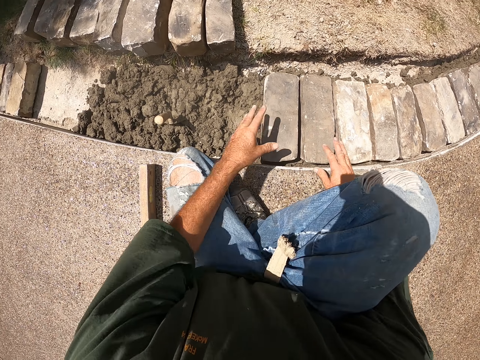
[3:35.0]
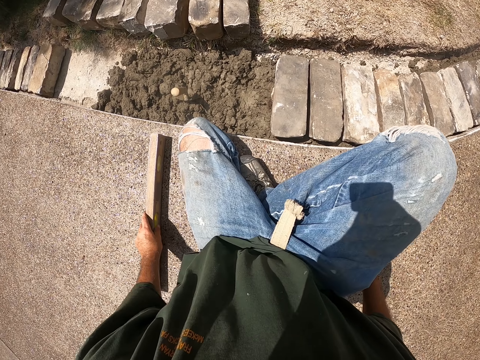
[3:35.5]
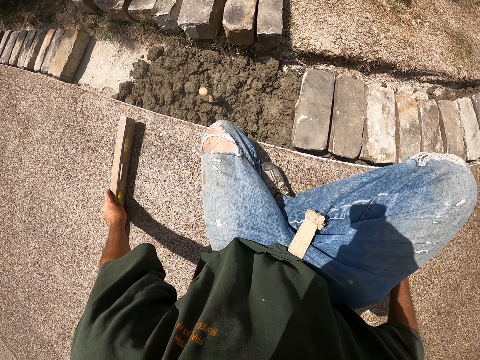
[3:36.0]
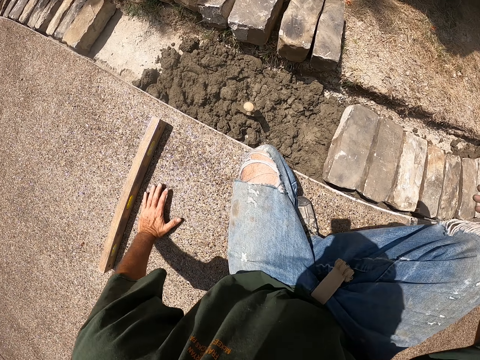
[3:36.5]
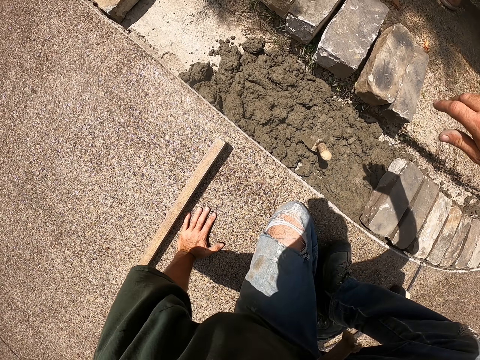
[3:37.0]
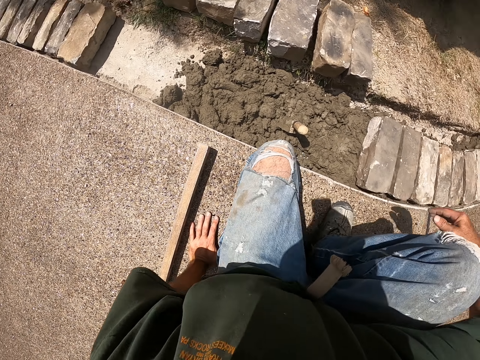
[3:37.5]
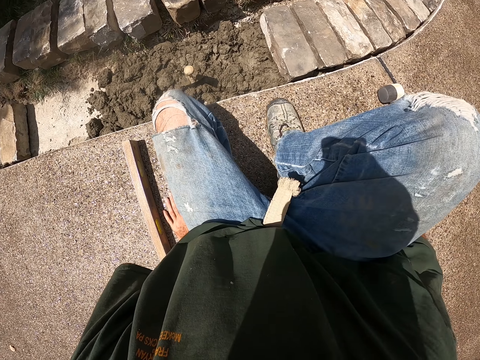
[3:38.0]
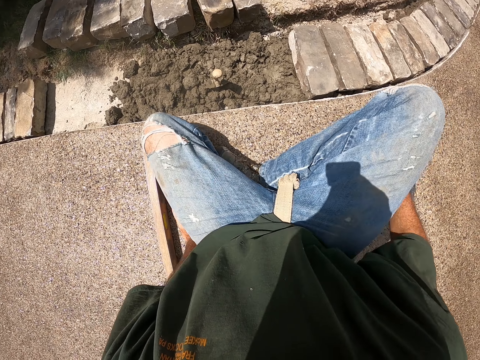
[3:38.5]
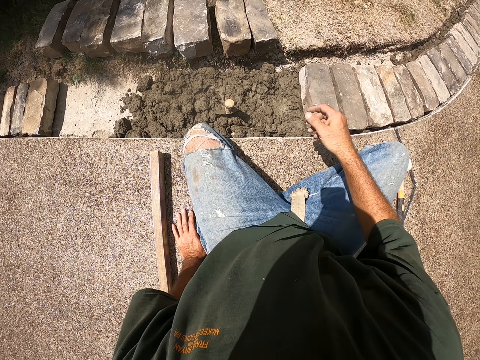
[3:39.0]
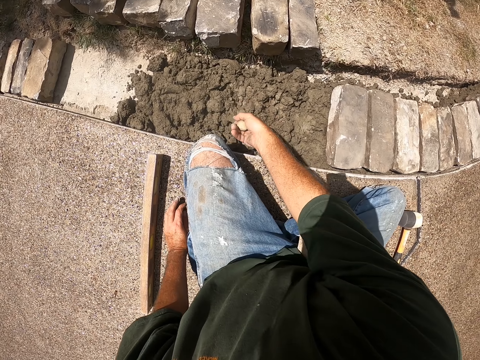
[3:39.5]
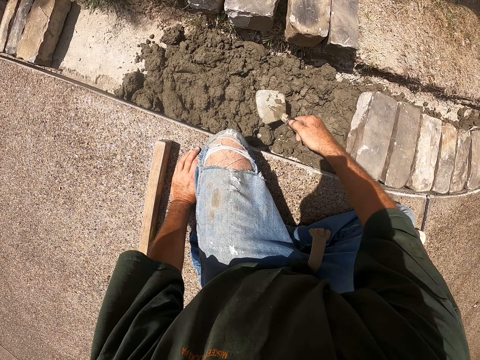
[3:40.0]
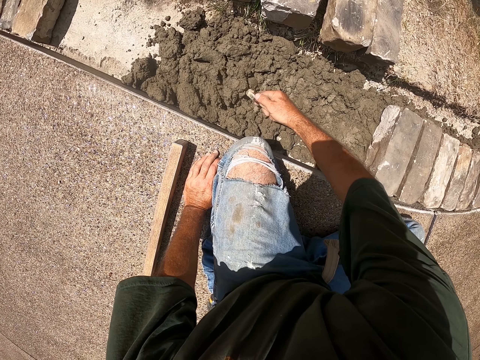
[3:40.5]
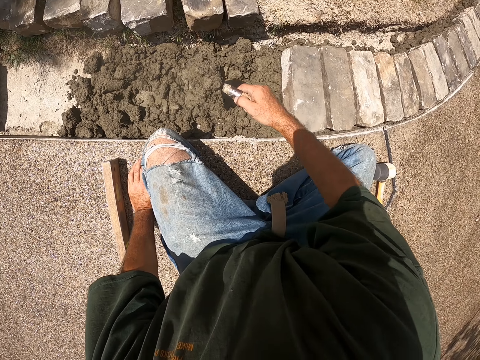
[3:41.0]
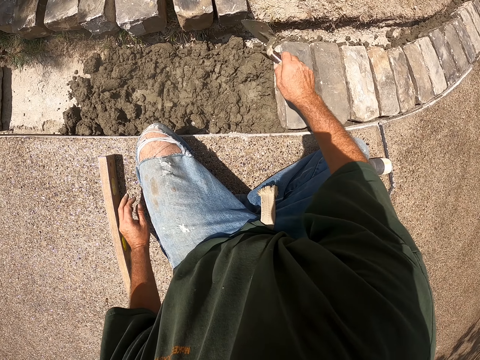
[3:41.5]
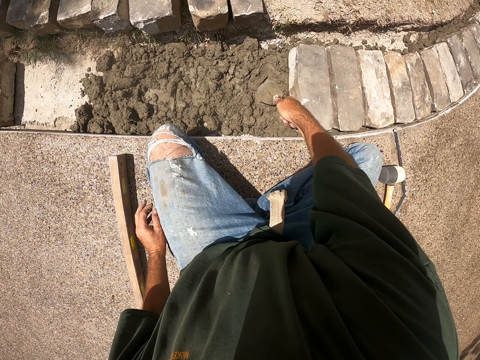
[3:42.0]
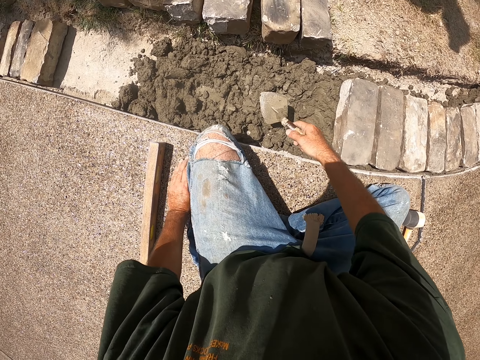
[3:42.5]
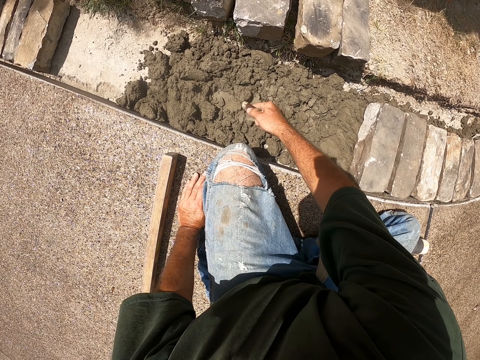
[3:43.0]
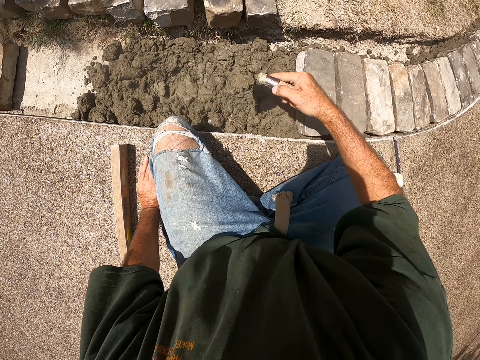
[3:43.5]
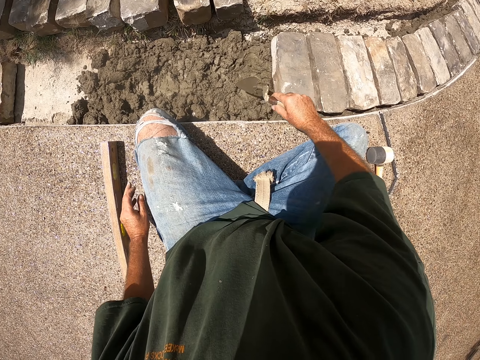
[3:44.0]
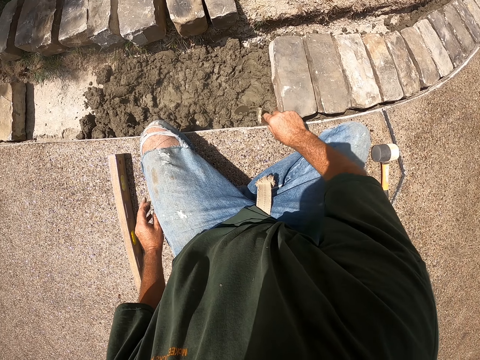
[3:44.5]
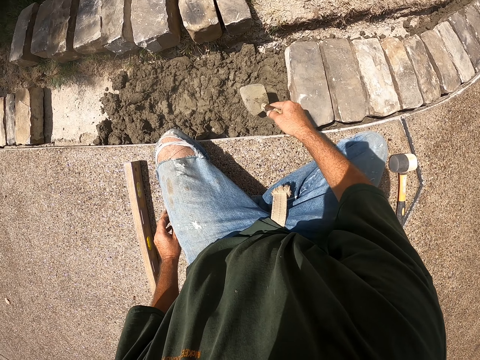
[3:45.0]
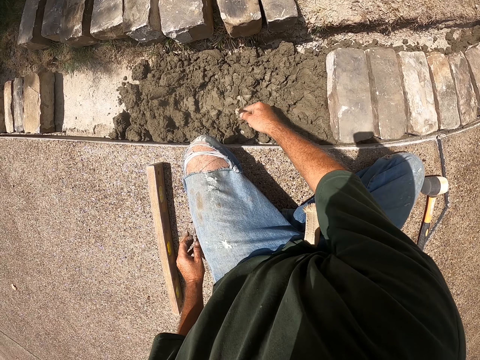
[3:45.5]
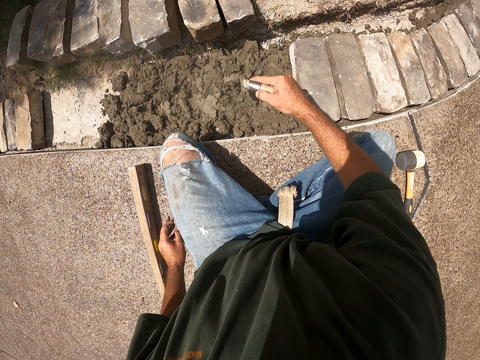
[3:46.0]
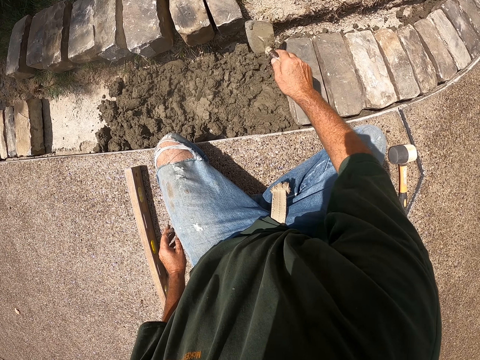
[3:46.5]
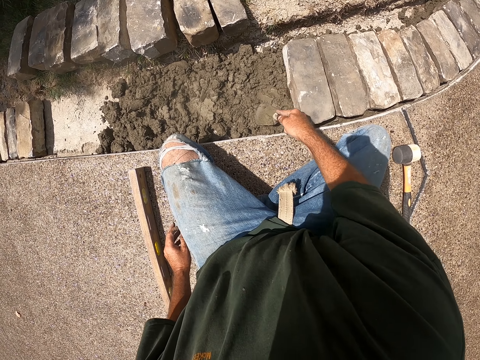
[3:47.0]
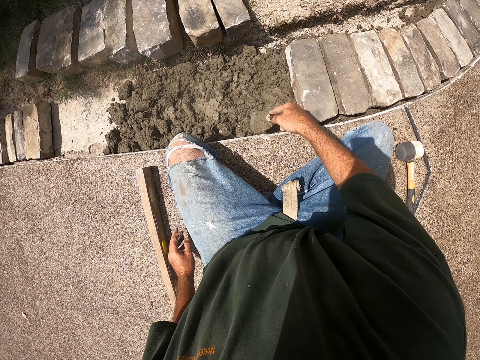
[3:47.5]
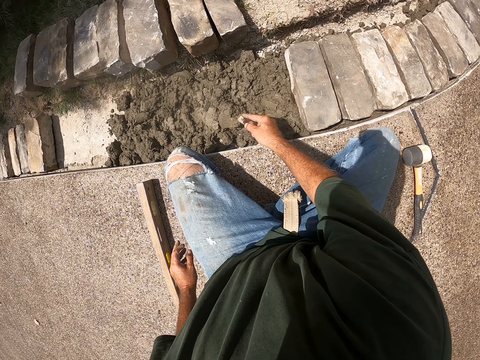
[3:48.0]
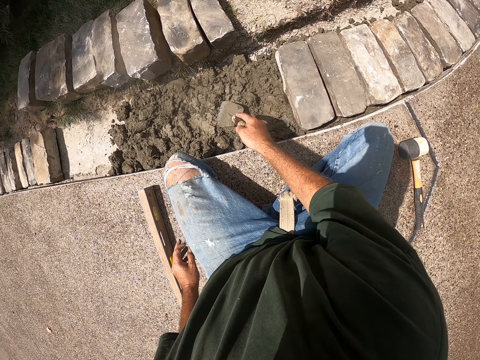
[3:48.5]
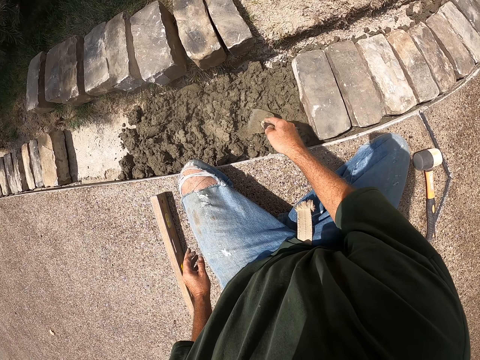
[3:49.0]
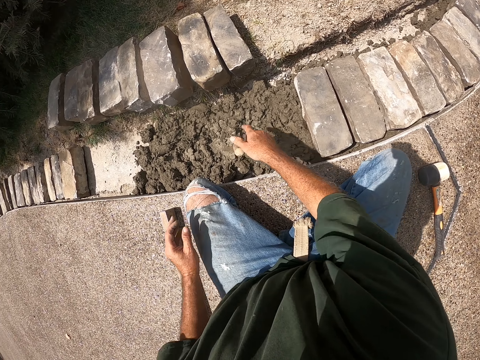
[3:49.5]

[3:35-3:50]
The camera wearer pushes down a brick. They move the I-beam level. They move beside the bricks. They pick up a scooper. They hold the trowel. They scoop the trowel. They spread cement. They pour the concrete. They level the concrete. They scoop the trowel. They pour the concrete. They scoop the trowel. They pour the concrete. They level the concrete. They move the concrete.

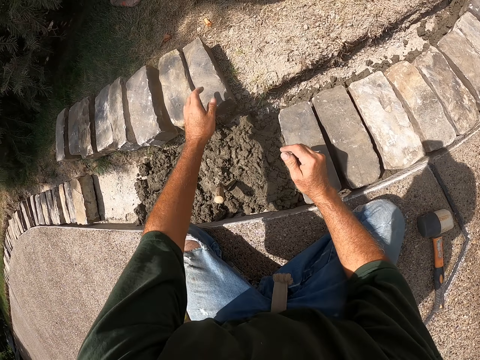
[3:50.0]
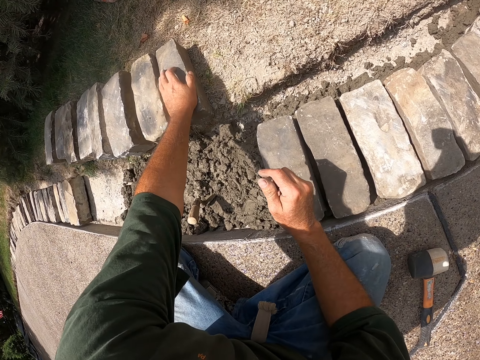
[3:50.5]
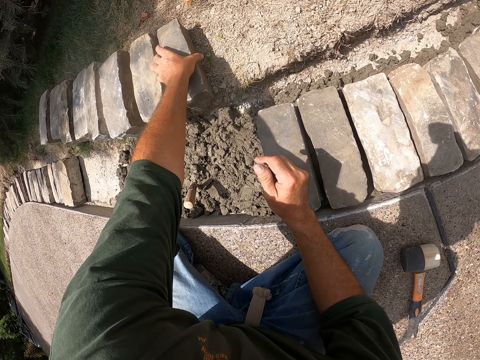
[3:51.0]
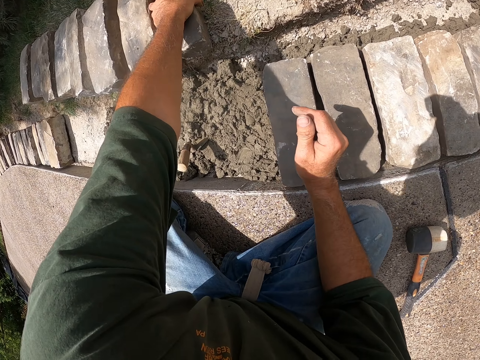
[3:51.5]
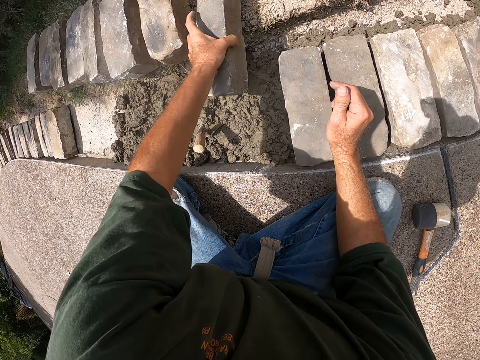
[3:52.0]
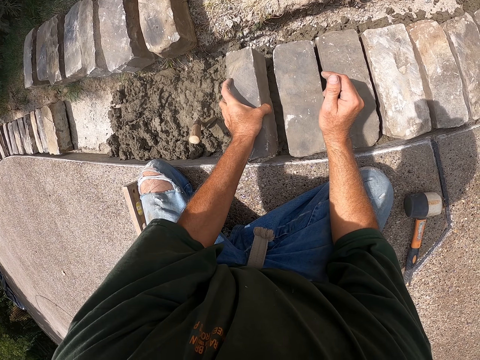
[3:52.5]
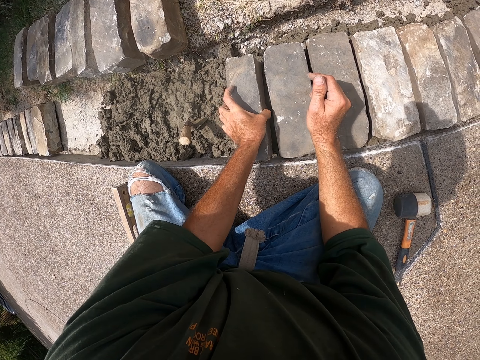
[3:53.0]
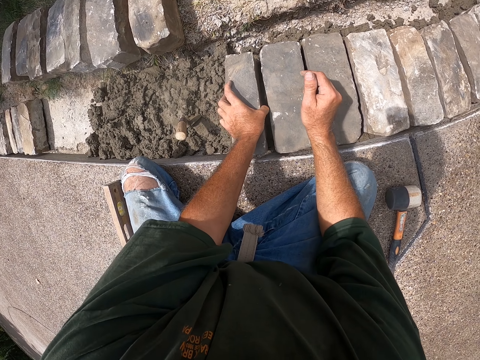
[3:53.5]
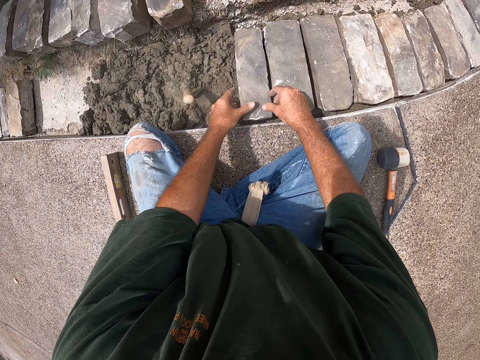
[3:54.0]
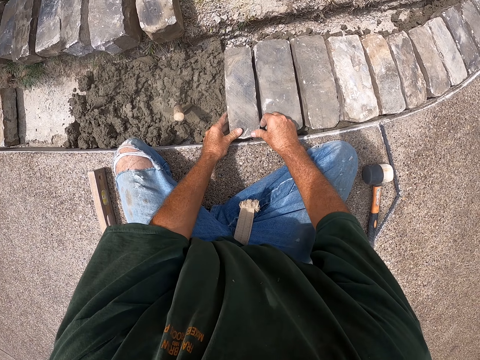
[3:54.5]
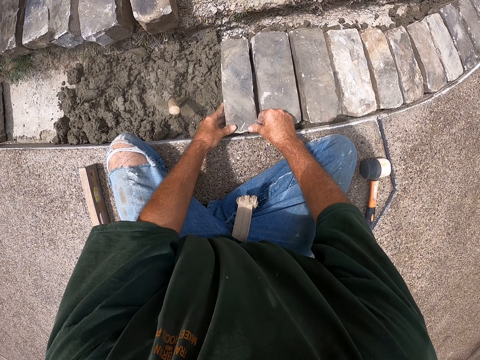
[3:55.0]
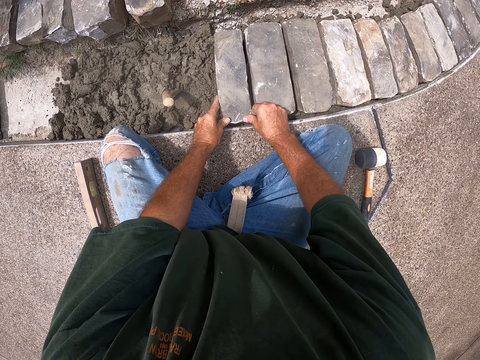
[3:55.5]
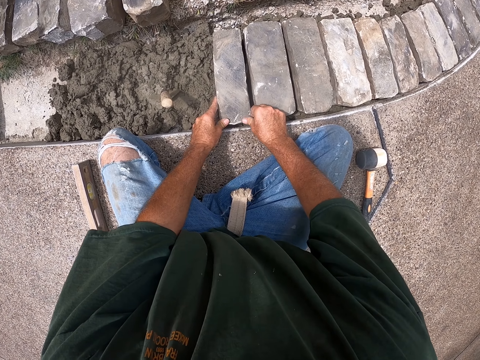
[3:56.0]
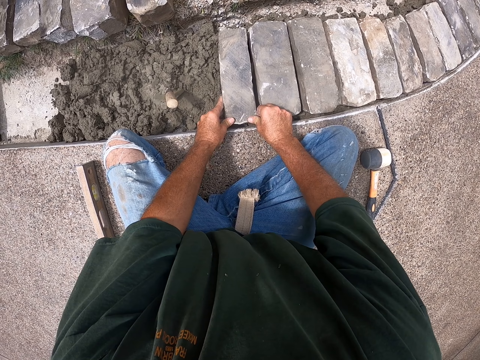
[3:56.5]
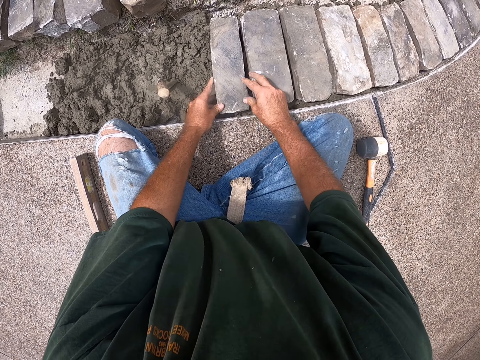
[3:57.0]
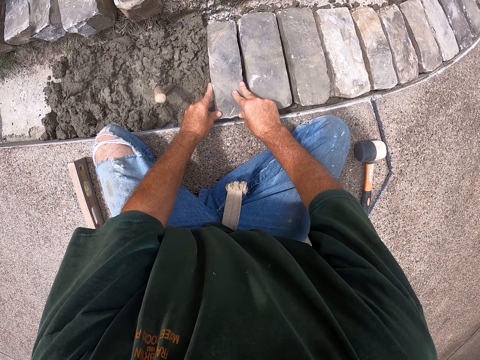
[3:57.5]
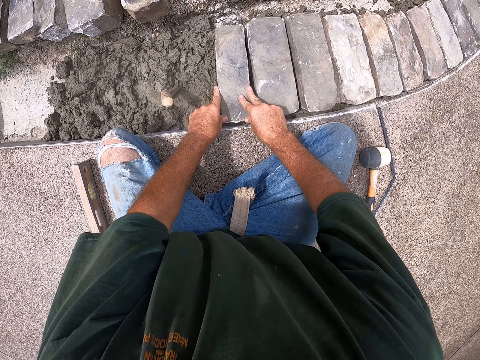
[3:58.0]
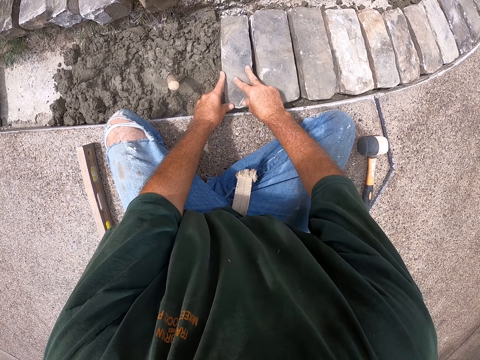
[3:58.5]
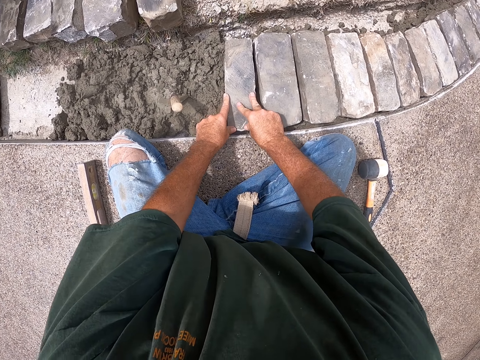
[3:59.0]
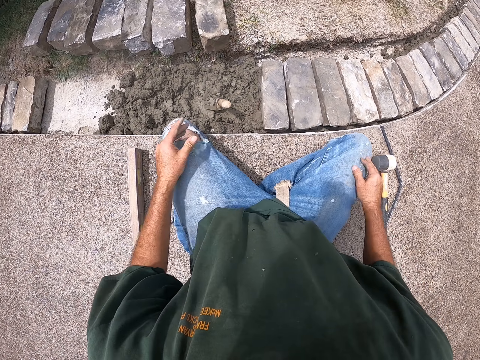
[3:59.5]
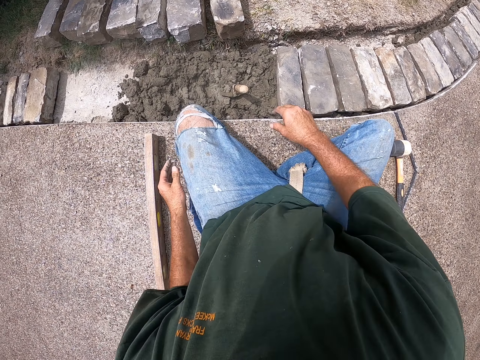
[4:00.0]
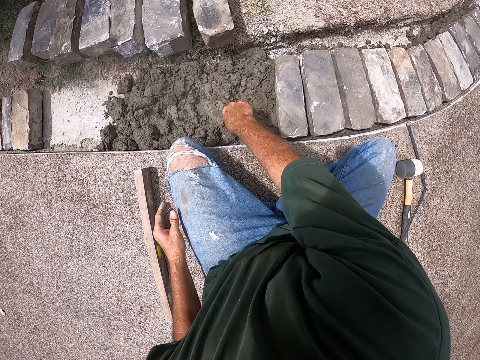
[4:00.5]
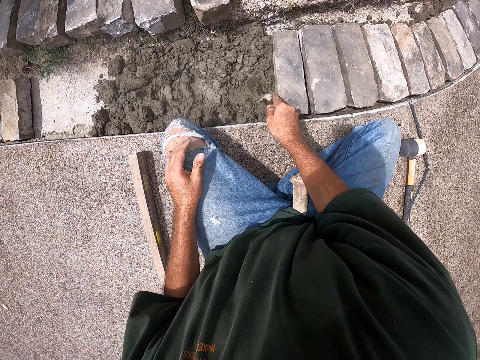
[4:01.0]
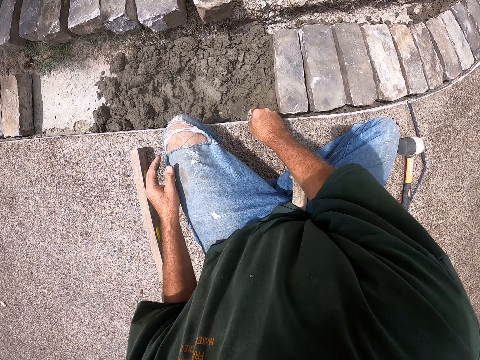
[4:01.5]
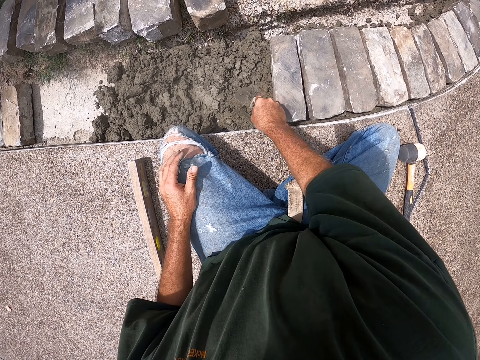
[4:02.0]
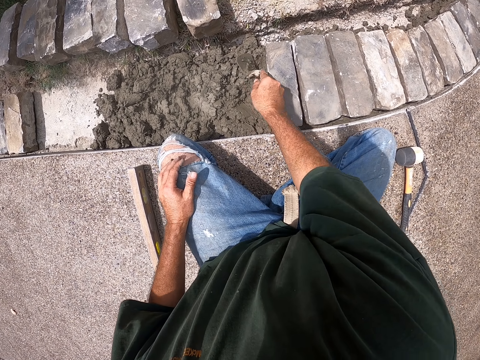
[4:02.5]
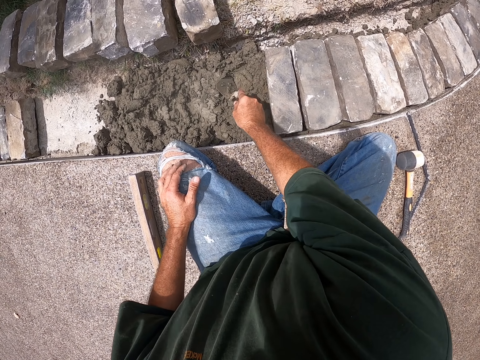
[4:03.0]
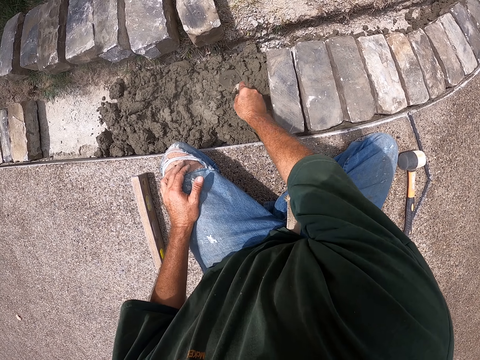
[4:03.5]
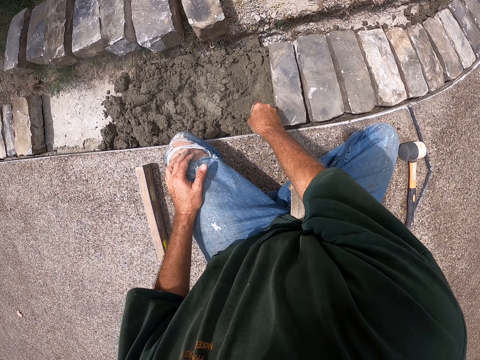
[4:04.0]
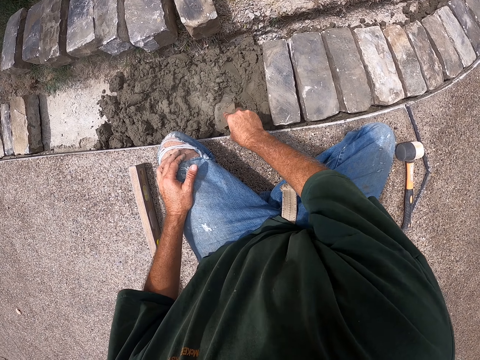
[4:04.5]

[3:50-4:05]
The camera wearer sticks the trowel or scooper in the concrete. They pick up a brick. They put down the brick. They push down the brick. They pick up the trowel. They level the concrete. They spread cement with the scooper.
